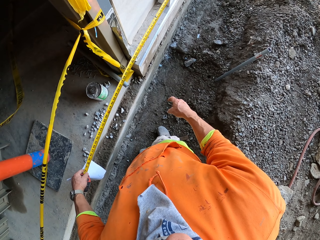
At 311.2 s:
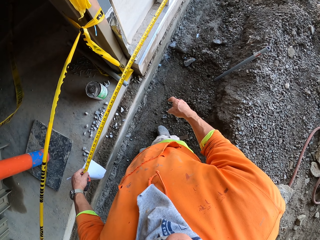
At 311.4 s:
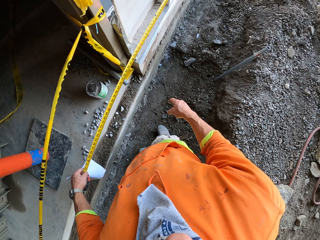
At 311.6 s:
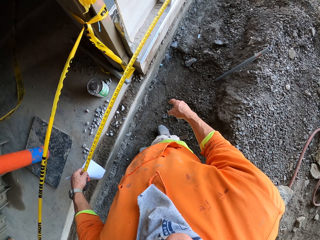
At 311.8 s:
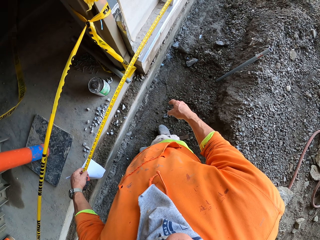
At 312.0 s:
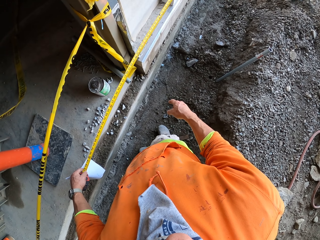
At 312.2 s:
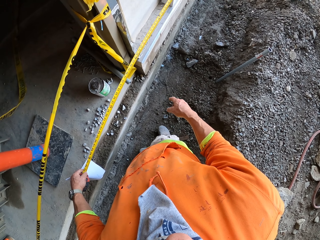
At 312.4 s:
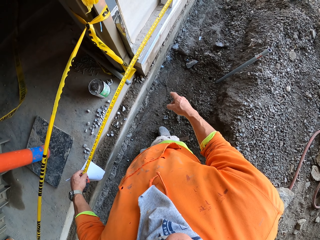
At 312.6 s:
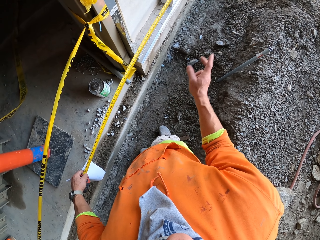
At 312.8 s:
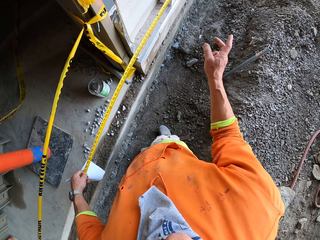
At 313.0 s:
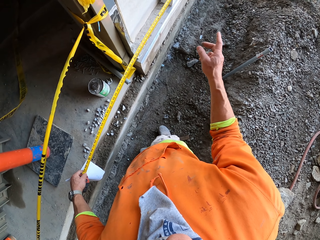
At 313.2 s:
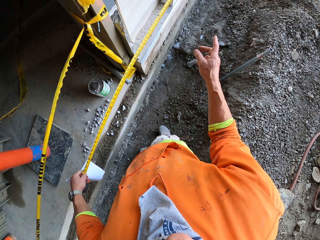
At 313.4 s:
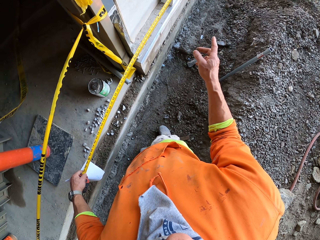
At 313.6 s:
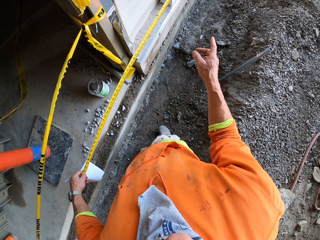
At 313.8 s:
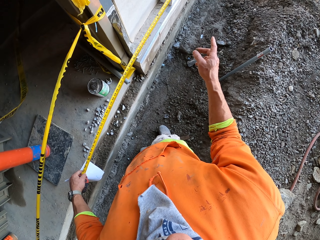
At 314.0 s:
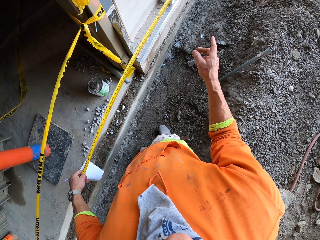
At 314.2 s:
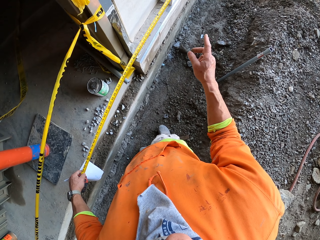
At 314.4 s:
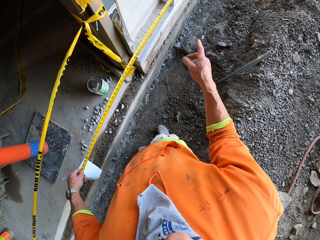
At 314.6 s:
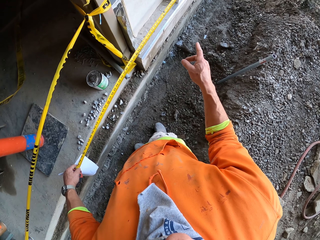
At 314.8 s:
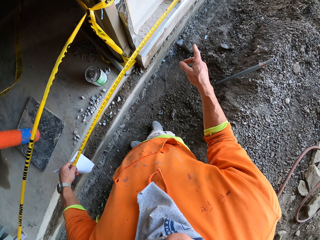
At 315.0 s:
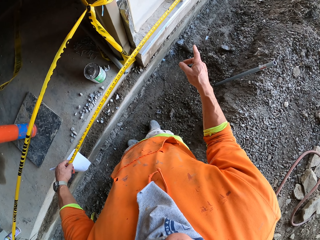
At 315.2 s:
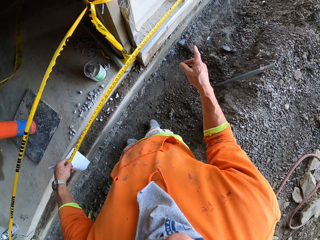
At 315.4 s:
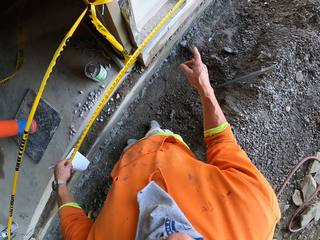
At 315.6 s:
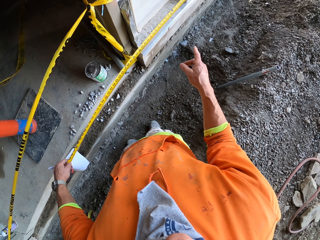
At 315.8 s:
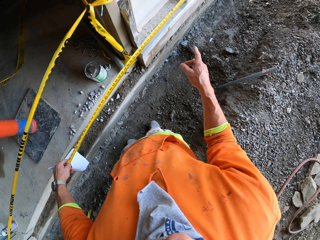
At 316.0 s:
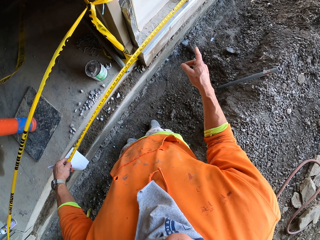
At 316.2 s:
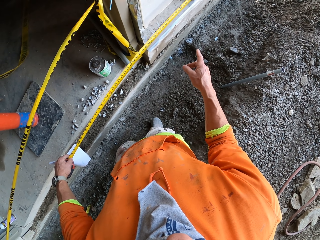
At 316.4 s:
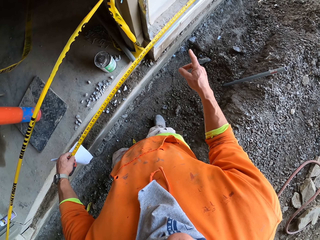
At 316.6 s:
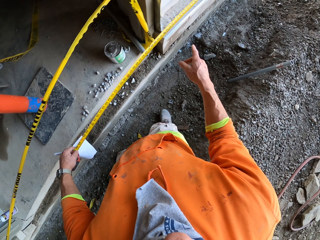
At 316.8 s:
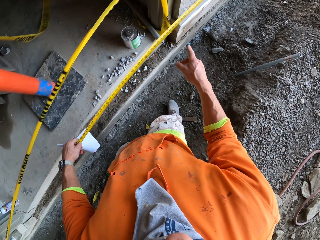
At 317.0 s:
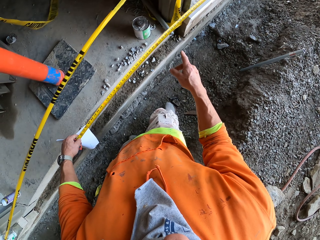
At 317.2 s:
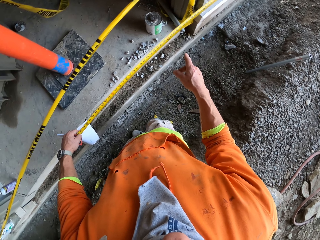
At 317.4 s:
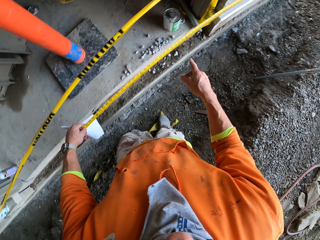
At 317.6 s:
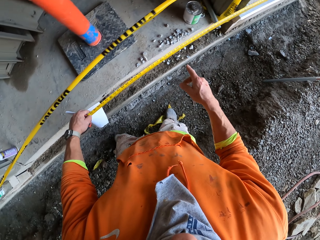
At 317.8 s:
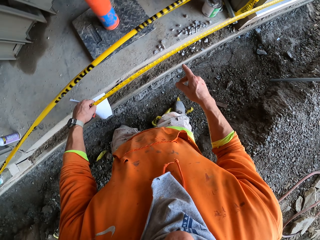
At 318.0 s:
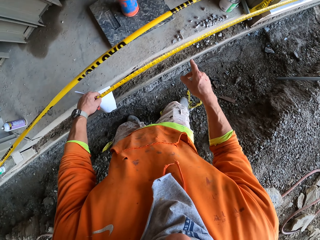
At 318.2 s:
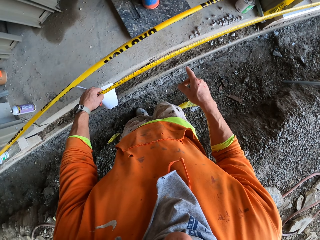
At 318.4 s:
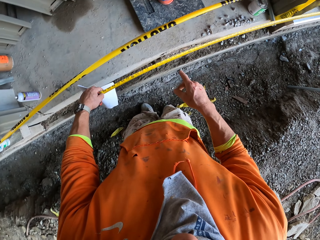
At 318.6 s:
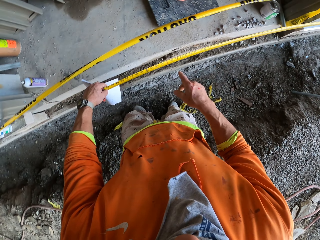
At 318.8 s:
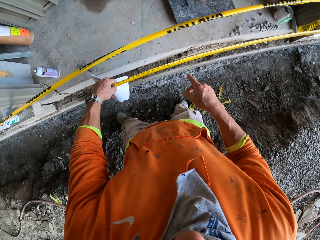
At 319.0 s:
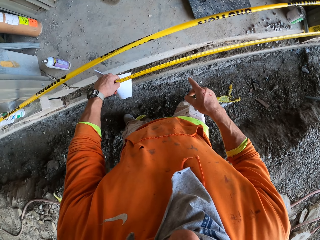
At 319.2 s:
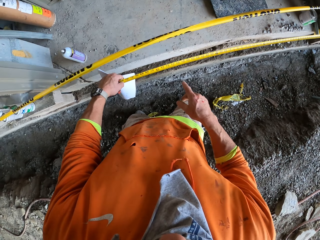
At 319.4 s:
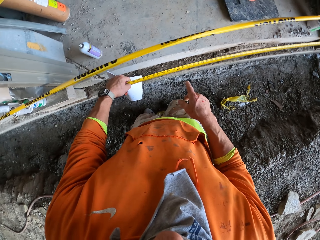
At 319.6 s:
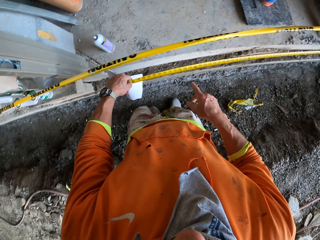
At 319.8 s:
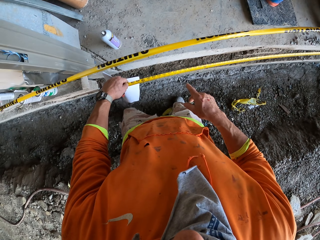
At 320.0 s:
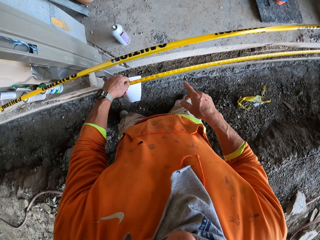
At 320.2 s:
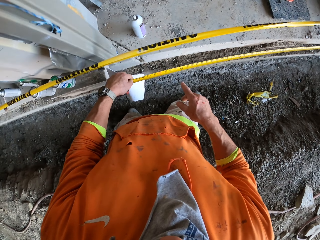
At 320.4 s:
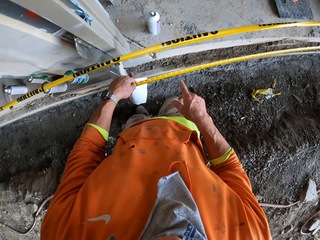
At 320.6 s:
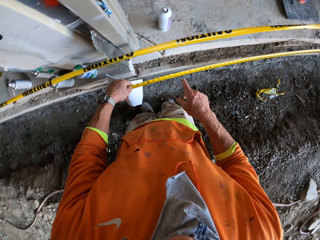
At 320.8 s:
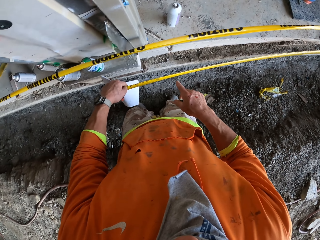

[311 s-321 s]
The camera wearer swings the right hand. They pull the measuring tape with the left hand.

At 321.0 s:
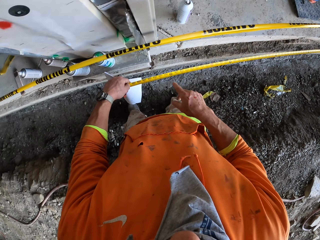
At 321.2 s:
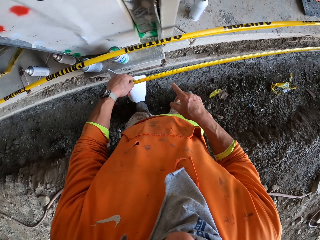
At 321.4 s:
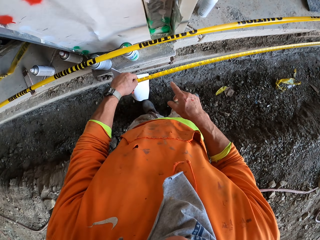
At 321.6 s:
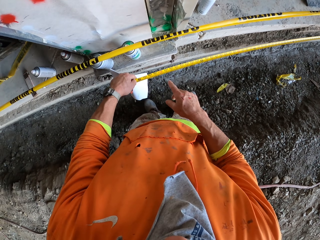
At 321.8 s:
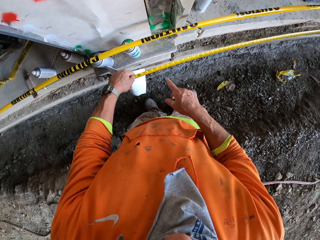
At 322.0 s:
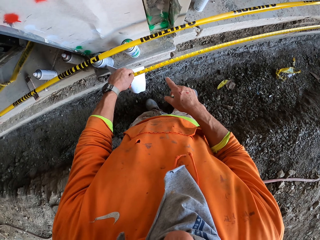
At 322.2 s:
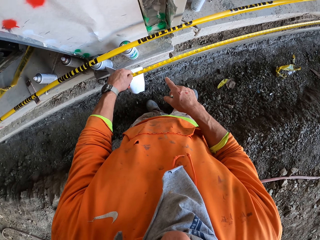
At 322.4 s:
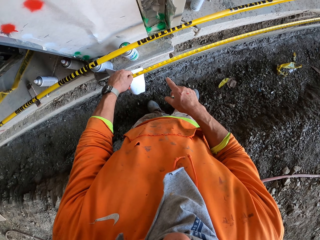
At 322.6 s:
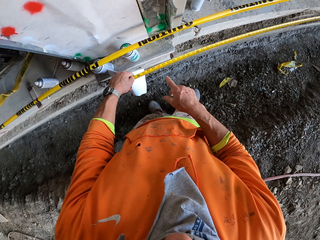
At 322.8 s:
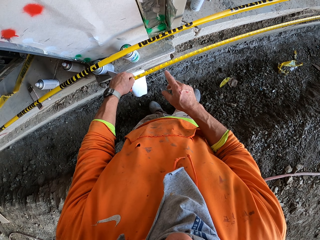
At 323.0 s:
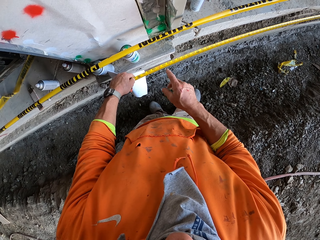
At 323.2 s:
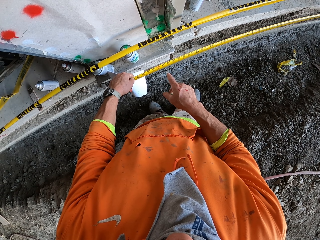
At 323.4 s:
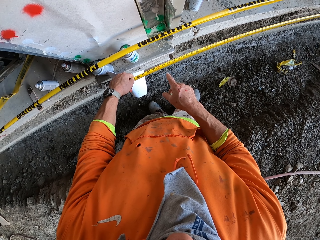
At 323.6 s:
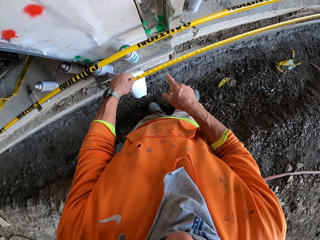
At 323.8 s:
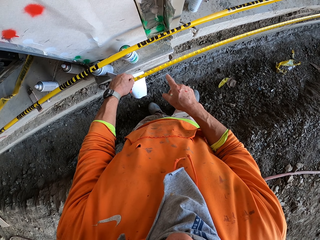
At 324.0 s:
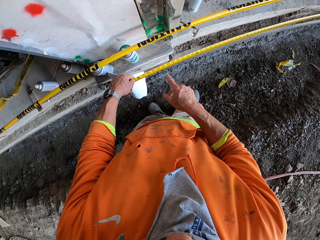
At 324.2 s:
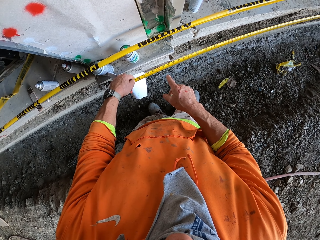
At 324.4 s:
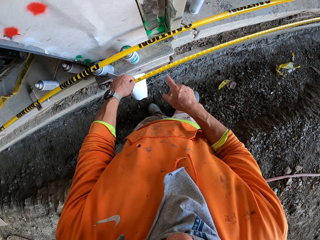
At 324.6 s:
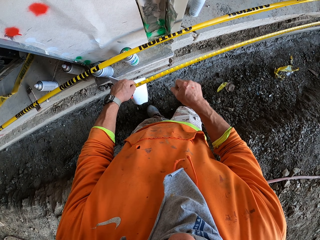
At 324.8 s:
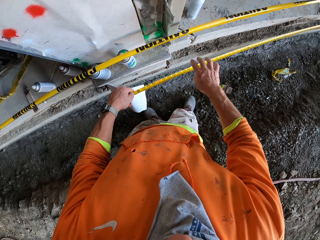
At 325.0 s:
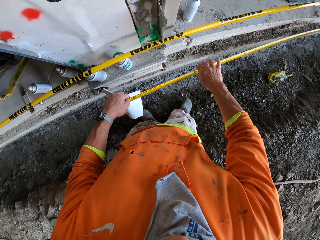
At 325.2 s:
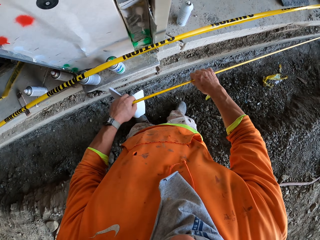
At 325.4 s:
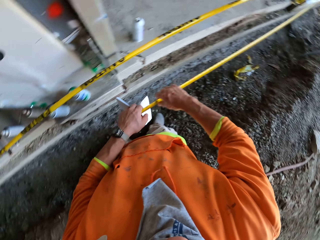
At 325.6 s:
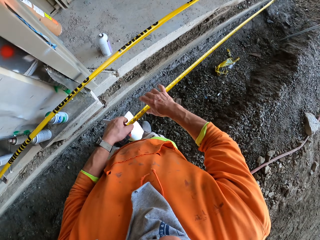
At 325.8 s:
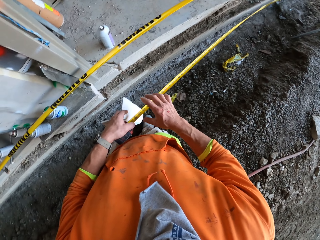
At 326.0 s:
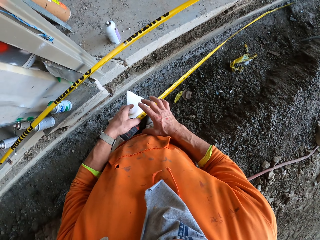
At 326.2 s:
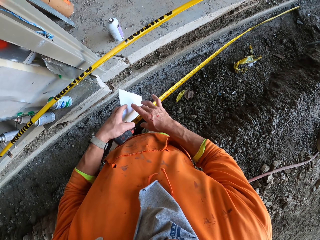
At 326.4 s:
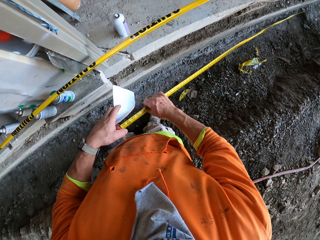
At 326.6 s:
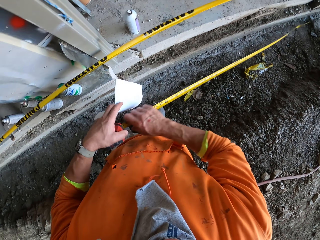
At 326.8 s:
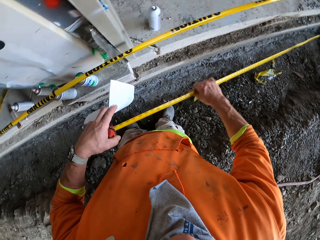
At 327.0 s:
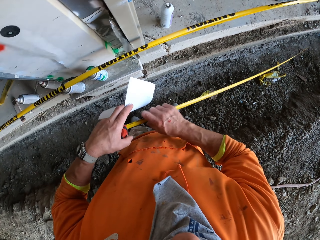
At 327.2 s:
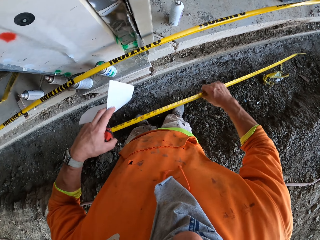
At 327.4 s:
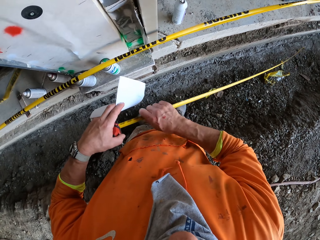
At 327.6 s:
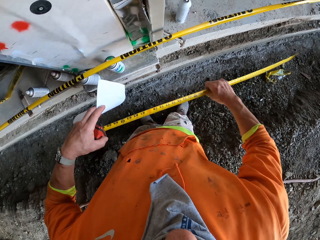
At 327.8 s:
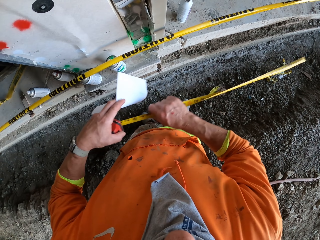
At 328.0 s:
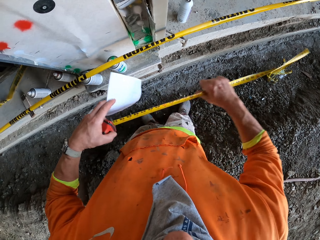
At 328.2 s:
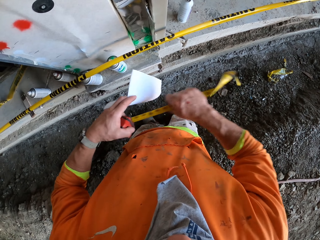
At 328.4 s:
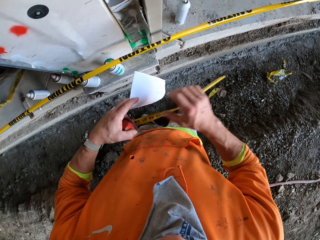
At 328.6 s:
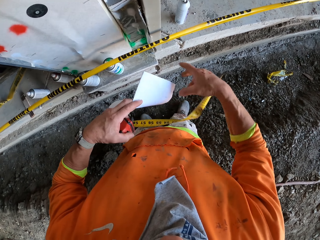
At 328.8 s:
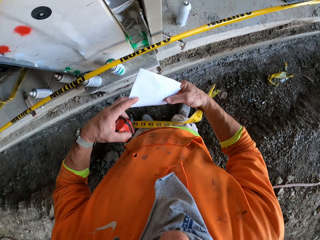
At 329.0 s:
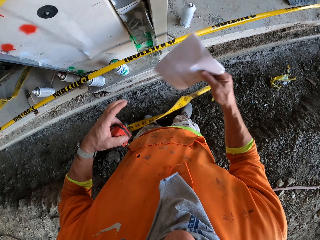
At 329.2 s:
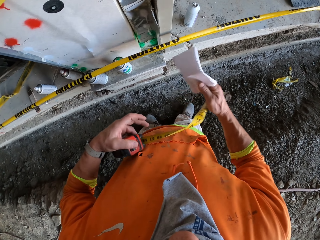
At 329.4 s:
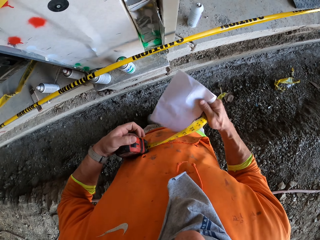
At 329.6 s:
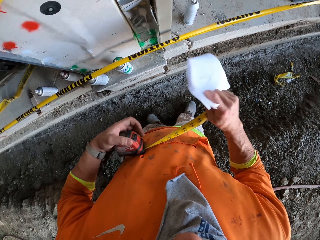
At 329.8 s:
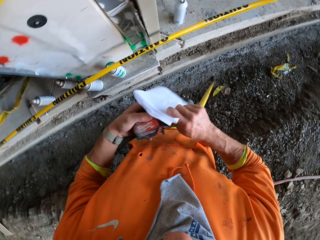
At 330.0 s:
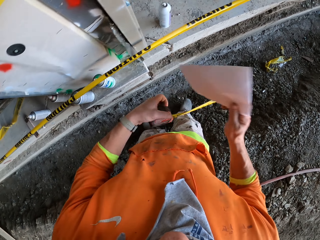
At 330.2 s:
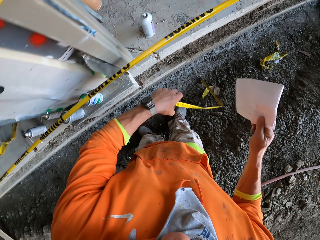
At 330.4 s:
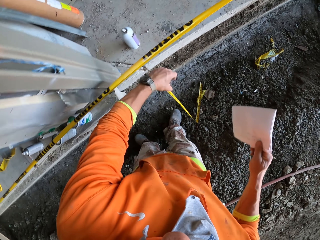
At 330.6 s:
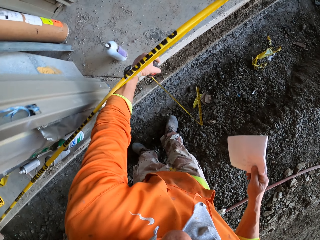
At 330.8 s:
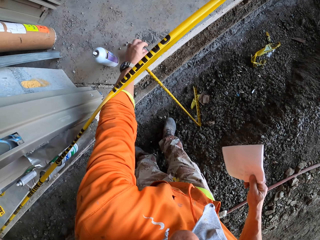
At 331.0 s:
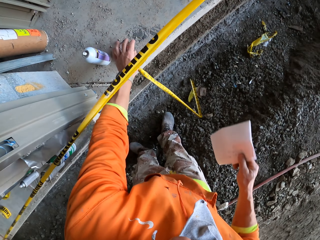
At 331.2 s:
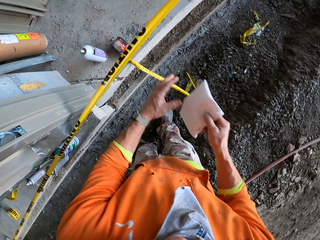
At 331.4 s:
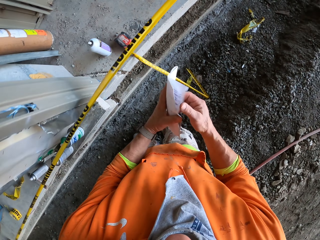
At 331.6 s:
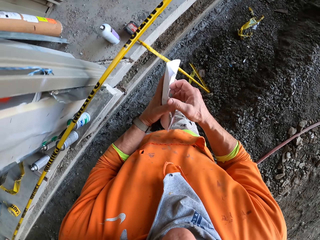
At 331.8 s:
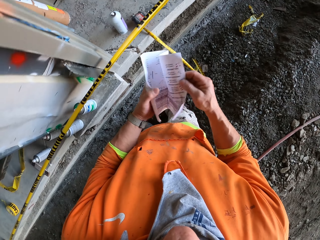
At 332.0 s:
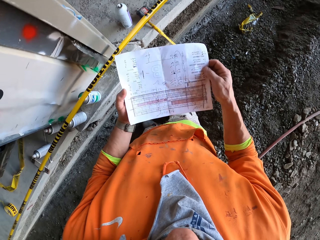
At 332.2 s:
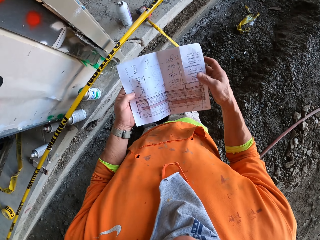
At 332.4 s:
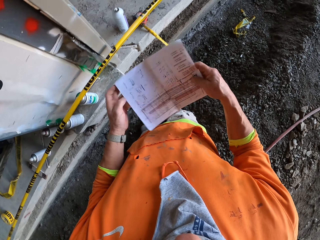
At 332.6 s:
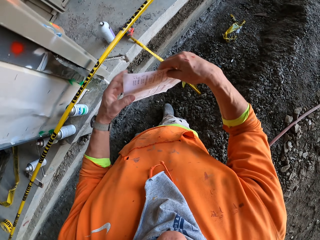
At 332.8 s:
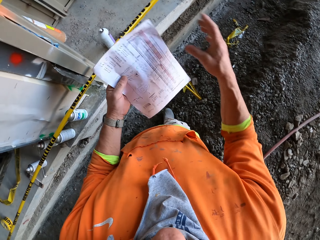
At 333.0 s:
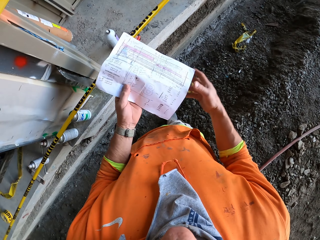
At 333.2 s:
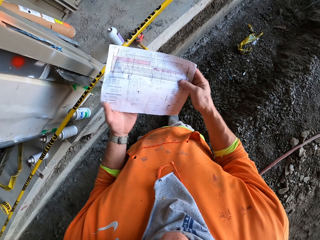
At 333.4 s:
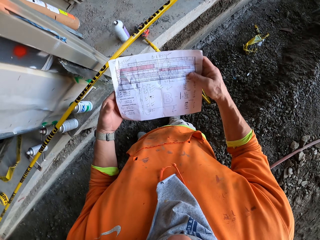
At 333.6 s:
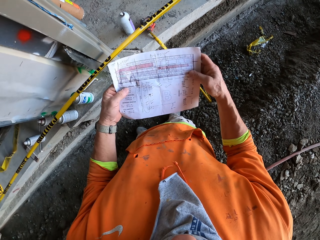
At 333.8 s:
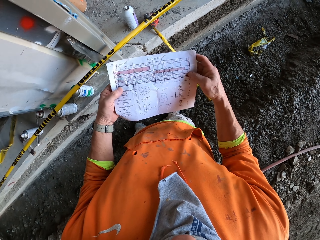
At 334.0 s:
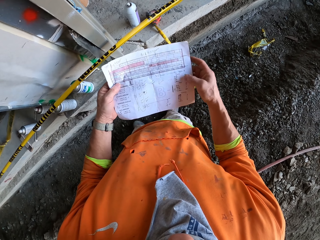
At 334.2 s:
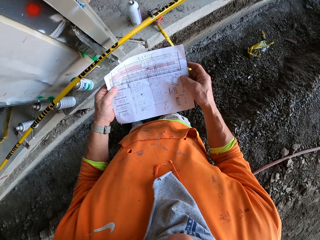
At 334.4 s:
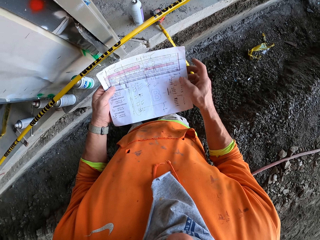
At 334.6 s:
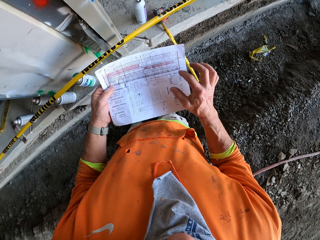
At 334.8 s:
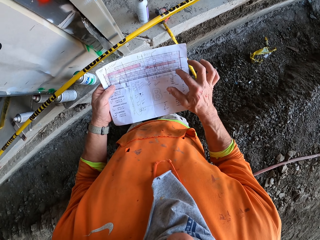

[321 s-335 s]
The camera wearer swings the right hand. They pull the tape measure. They touch the tape measure with the right hand. They move the paper to the right hand. They swing the left hand. They put the tape measure down. They swing the left hand again. They open the paper with both hands. They turn the paper. They hold the paper with both hands. They read the paper.
